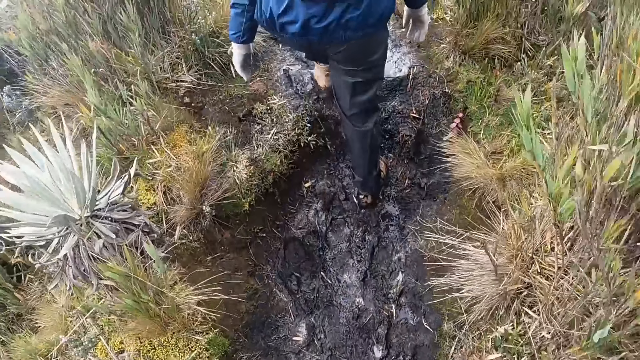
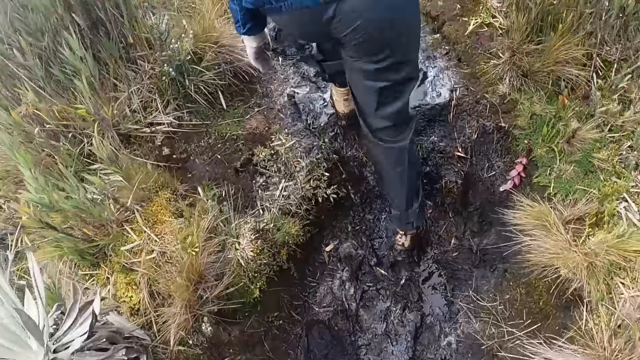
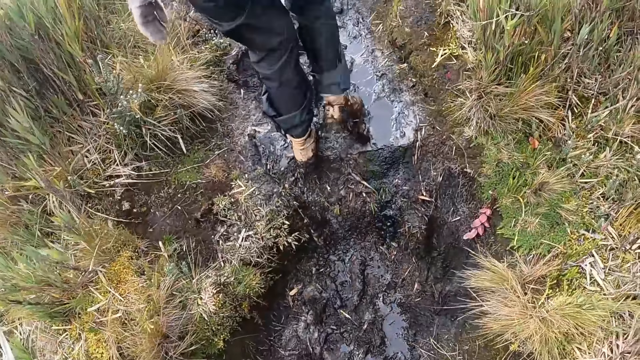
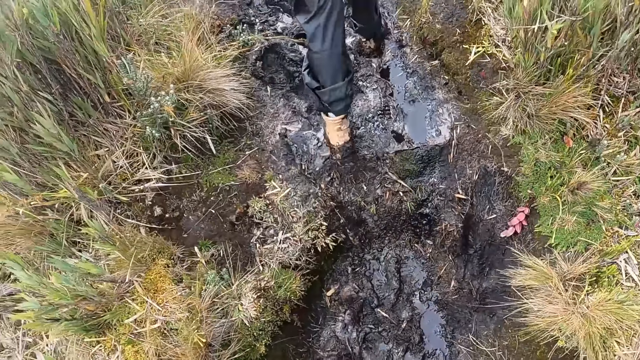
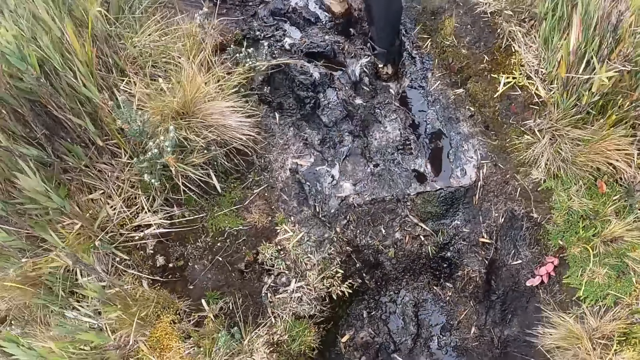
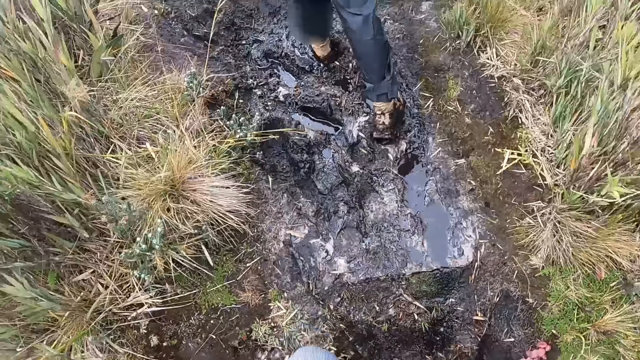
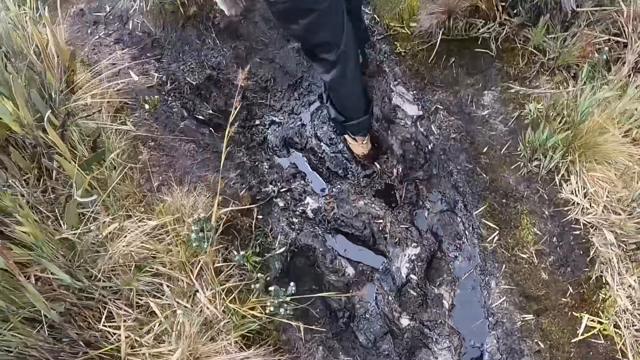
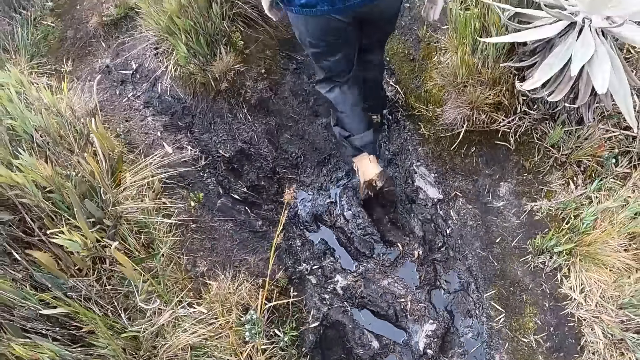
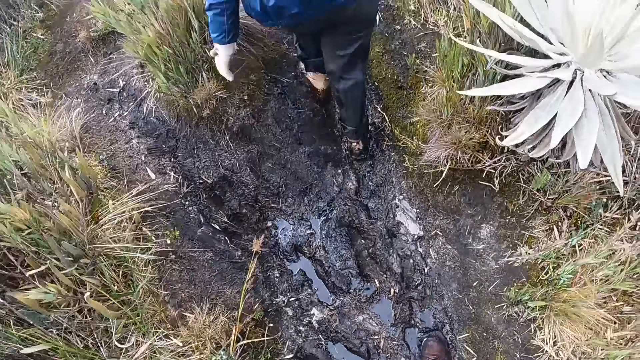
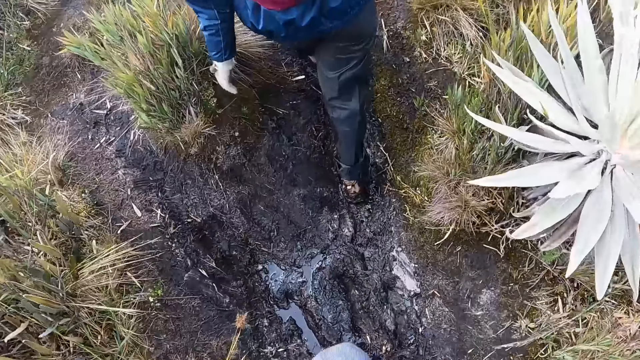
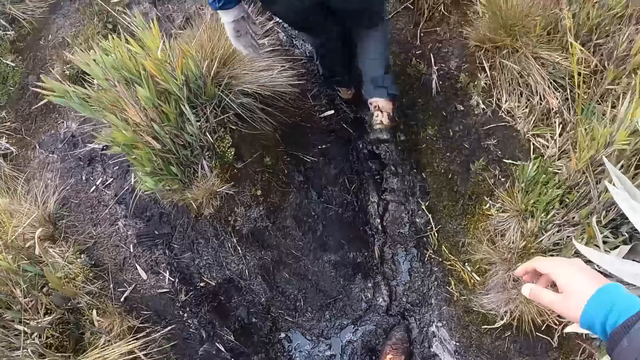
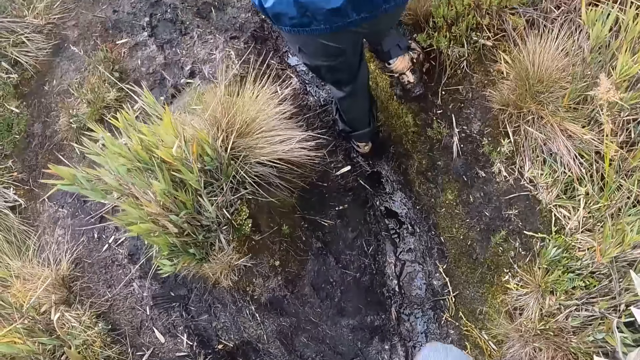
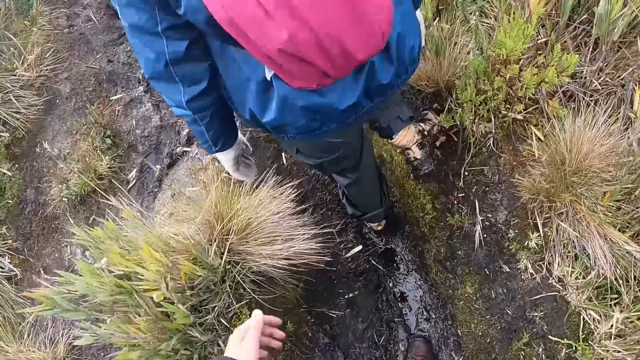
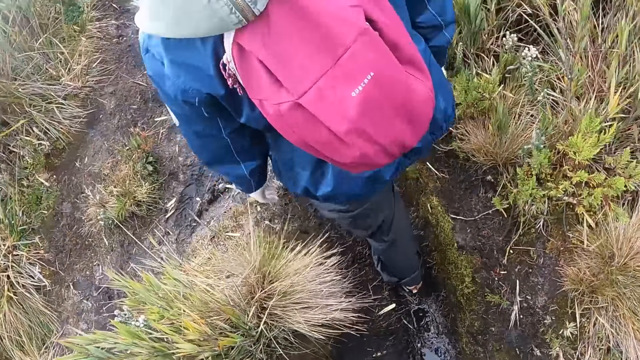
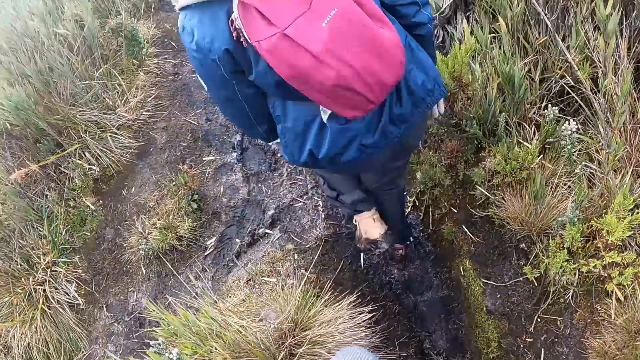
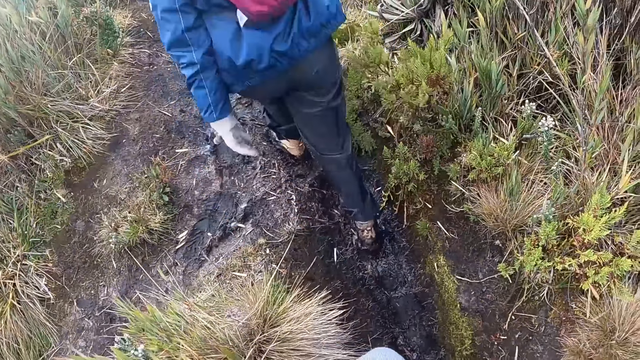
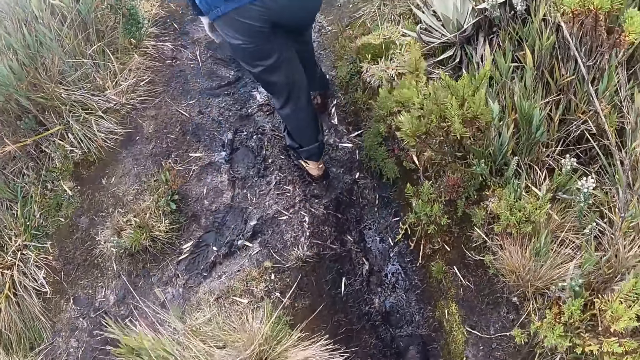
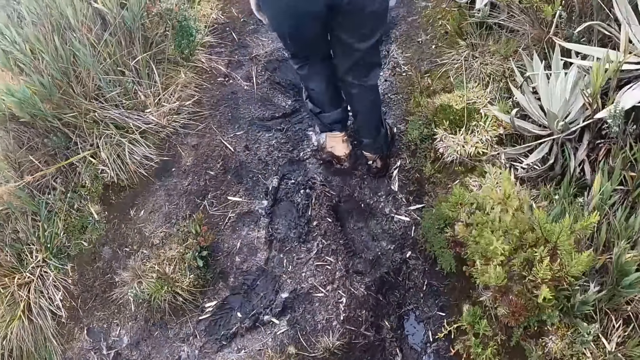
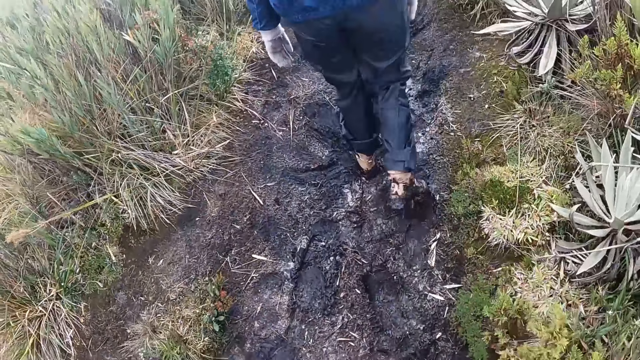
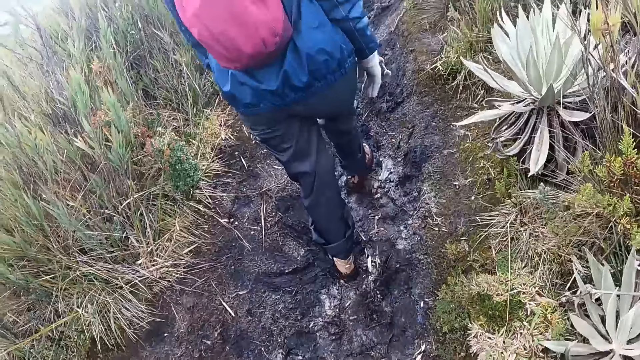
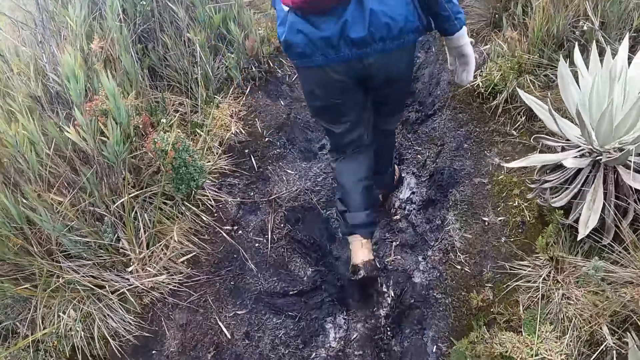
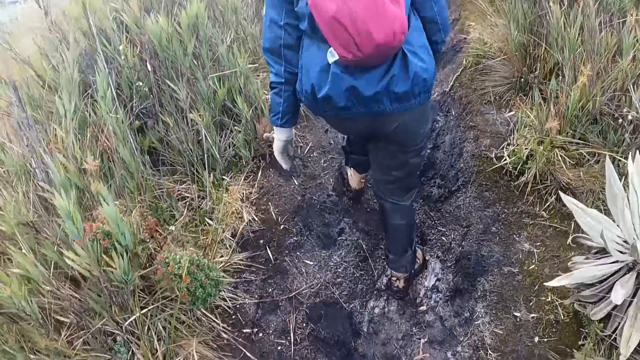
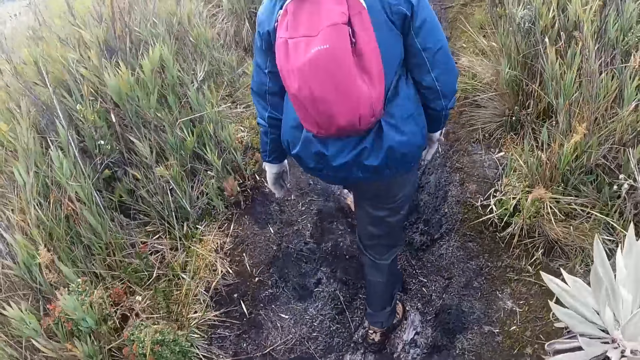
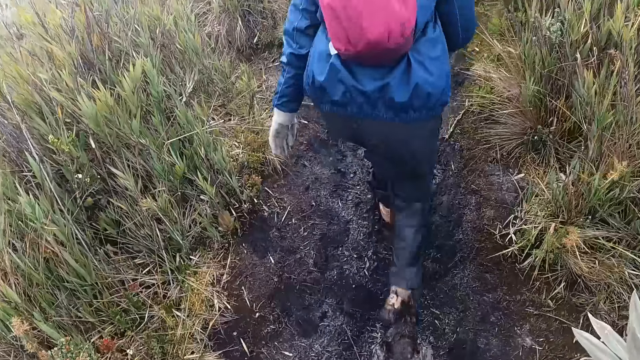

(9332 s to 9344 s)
A person walks on the mud path.

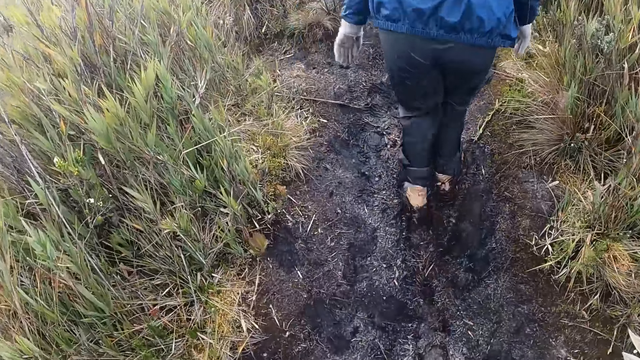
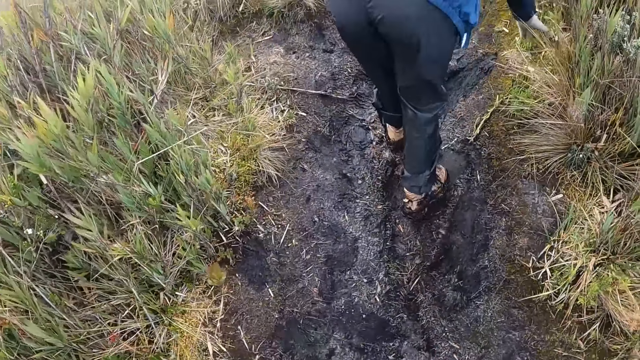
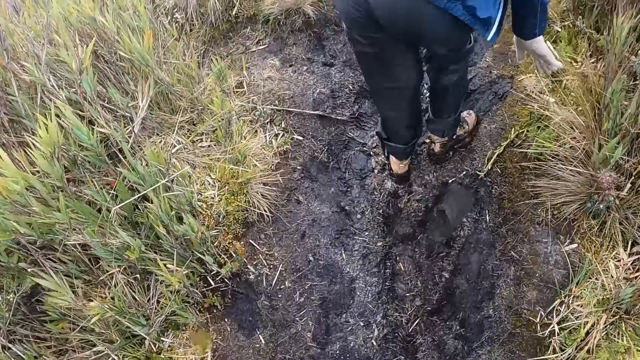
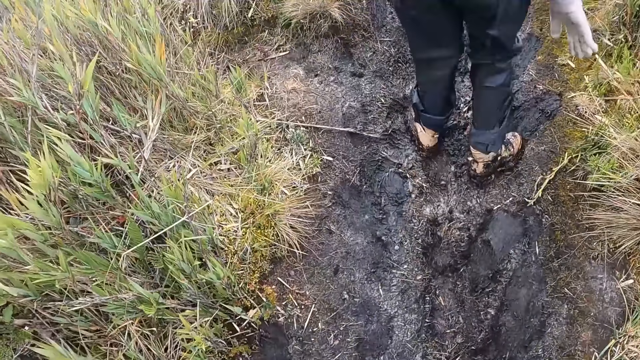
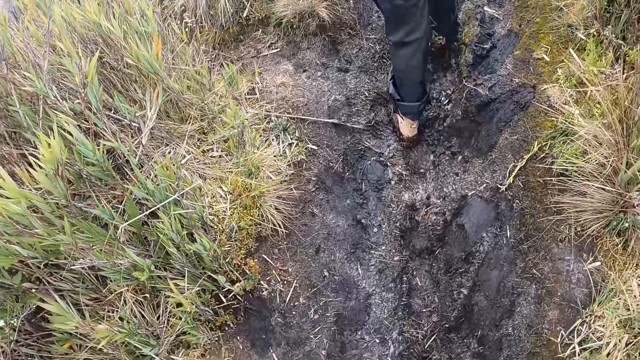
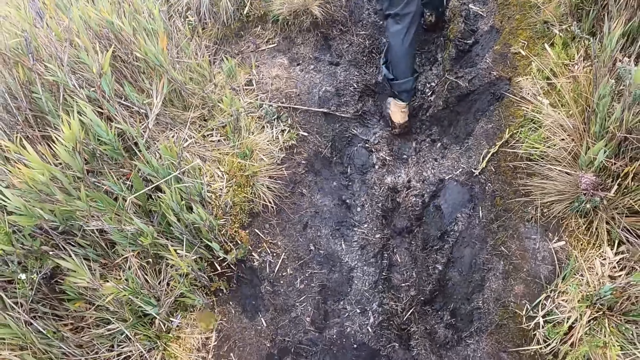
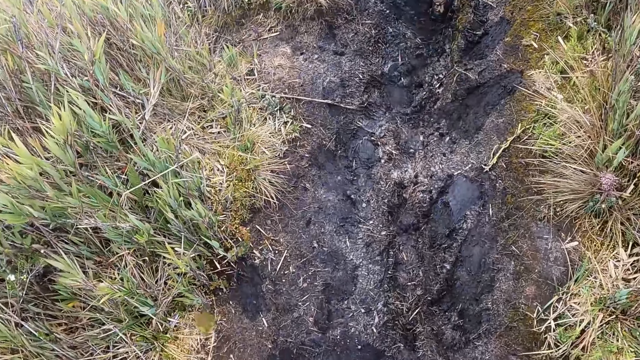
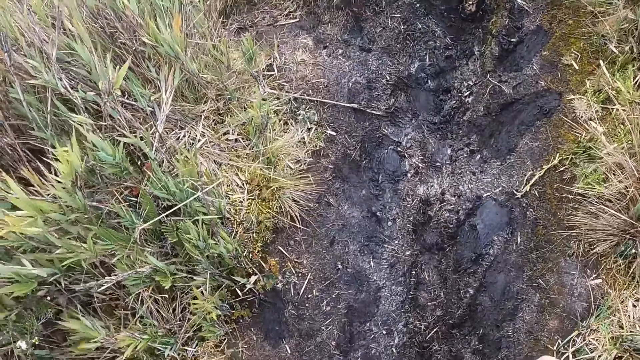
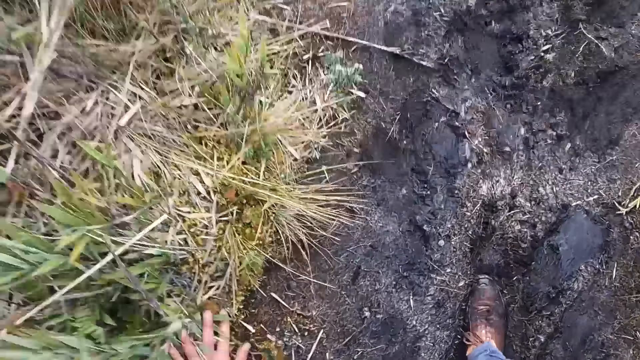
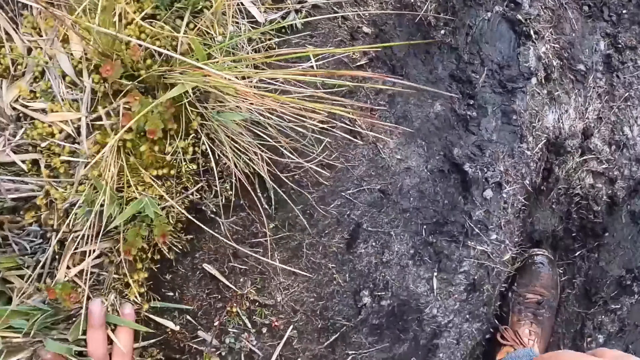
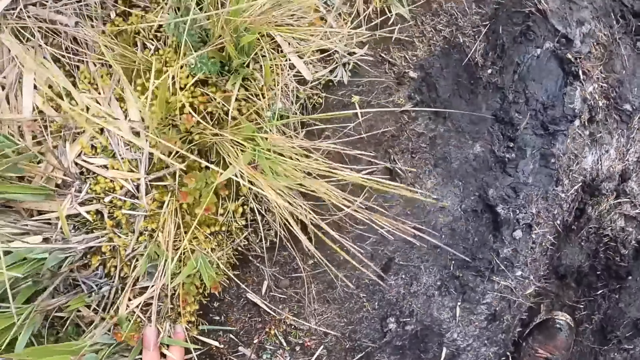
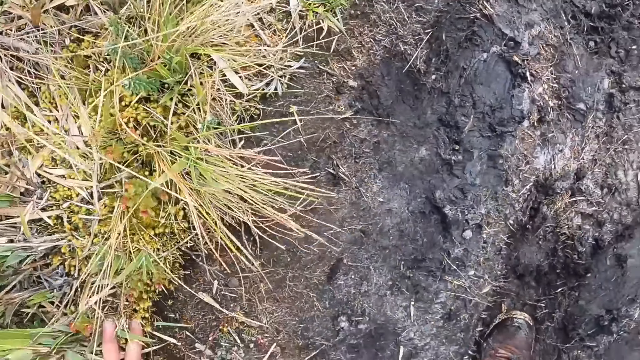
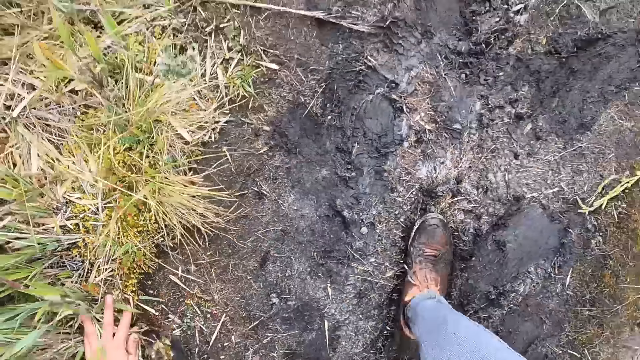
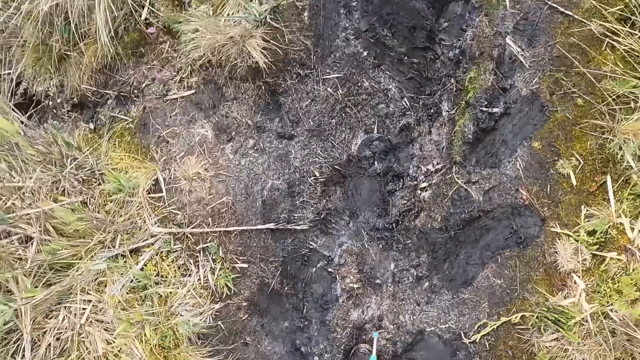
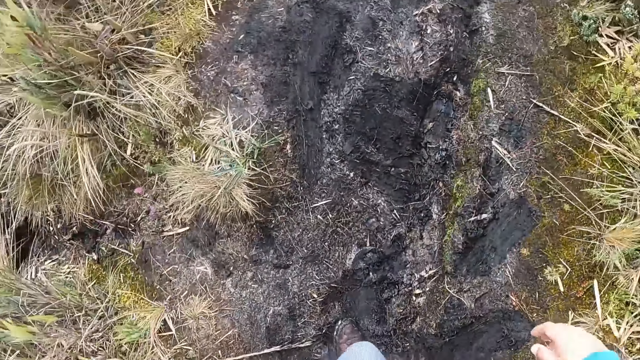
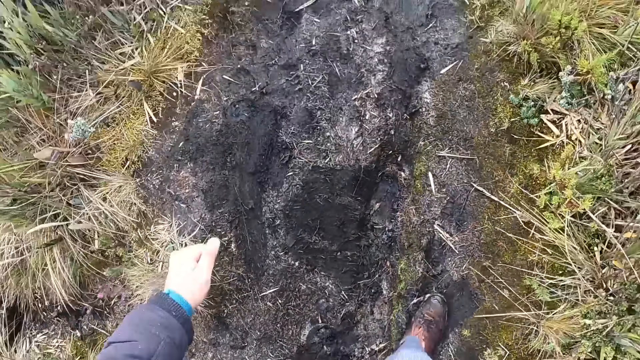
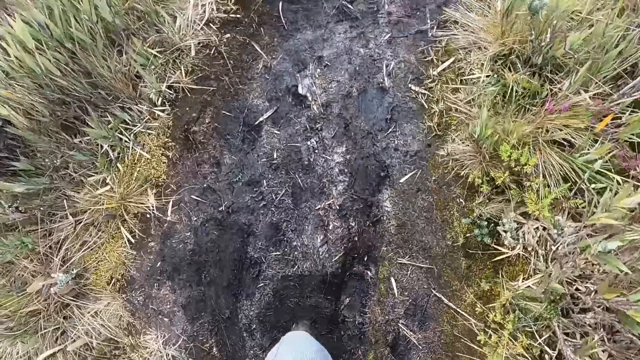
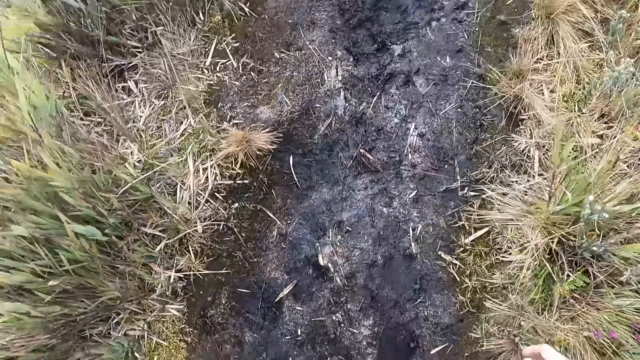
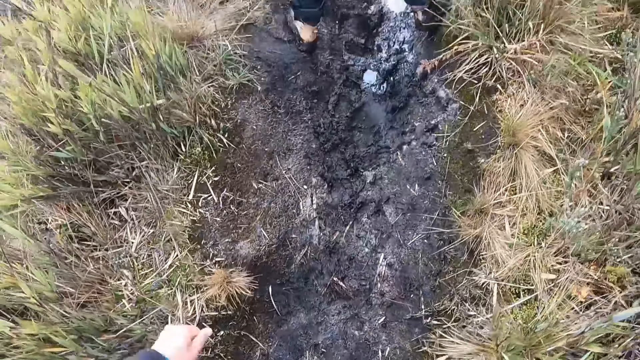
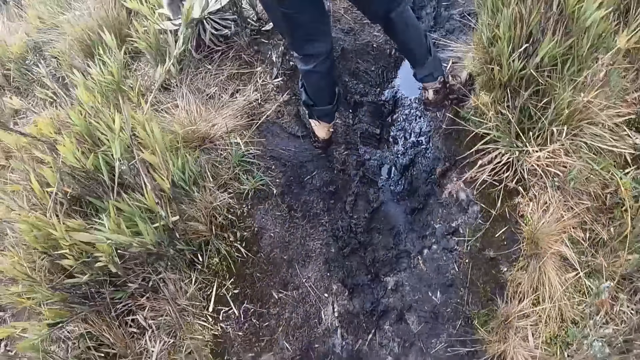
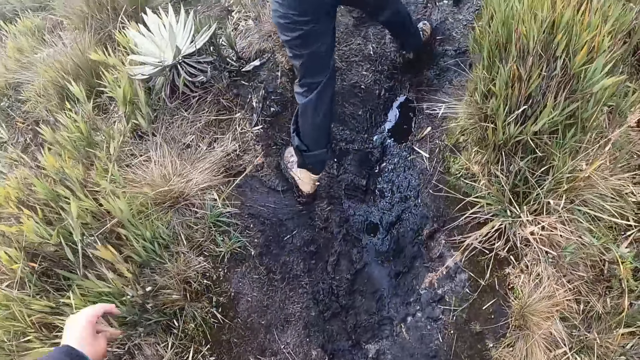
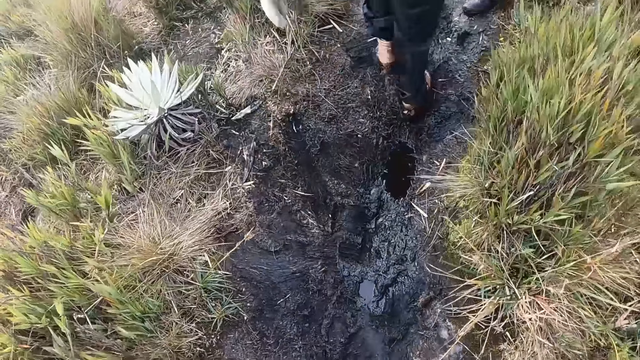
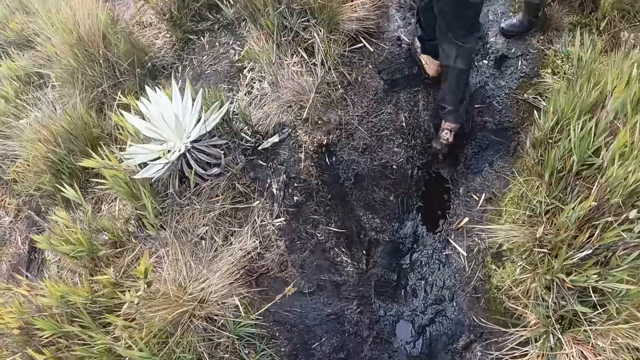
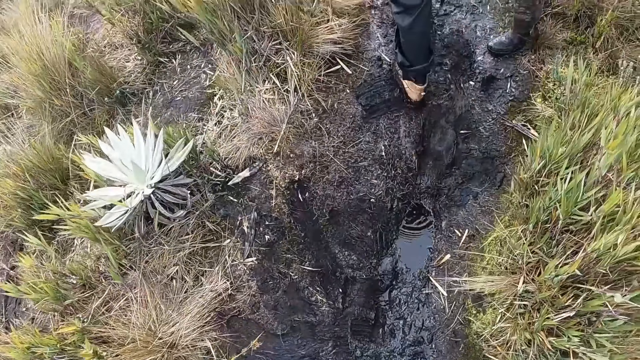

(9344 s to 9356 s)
The camera wearer places her left hand on the grass along the bush path.
